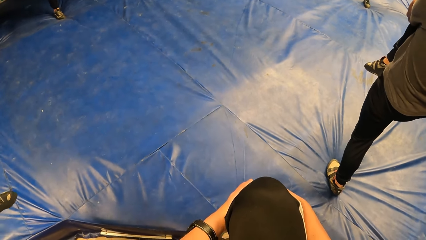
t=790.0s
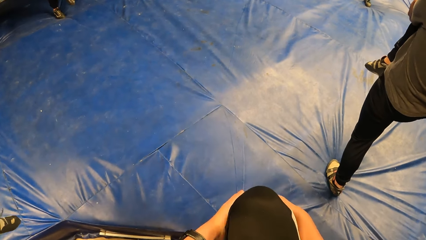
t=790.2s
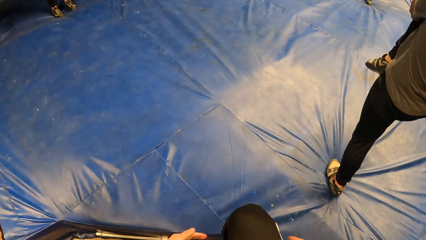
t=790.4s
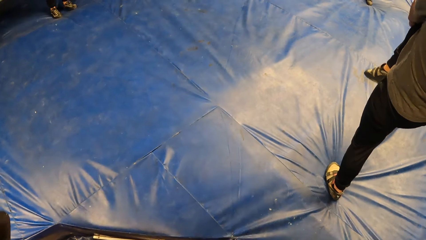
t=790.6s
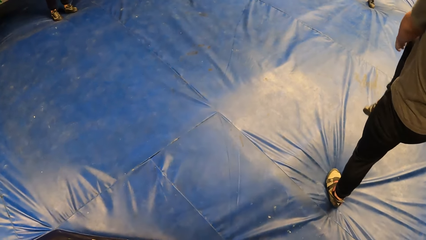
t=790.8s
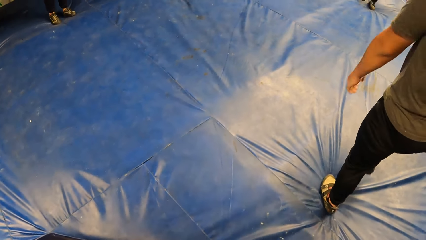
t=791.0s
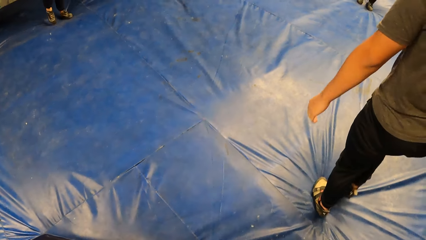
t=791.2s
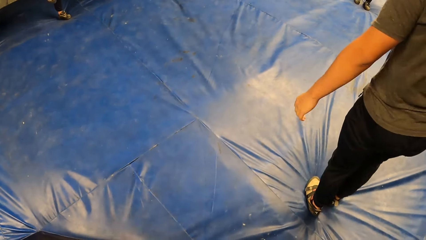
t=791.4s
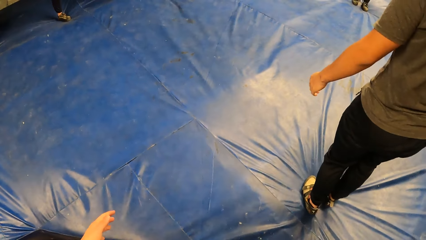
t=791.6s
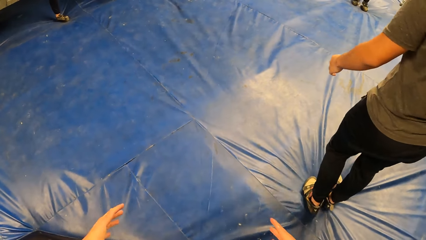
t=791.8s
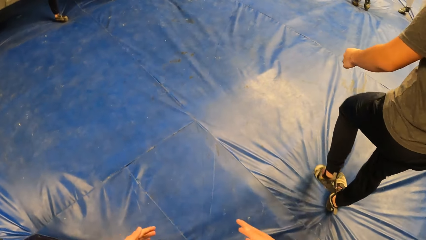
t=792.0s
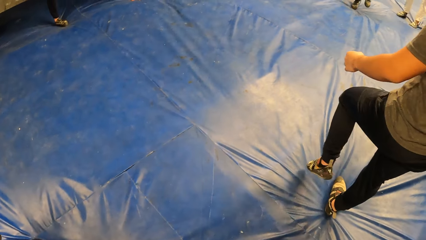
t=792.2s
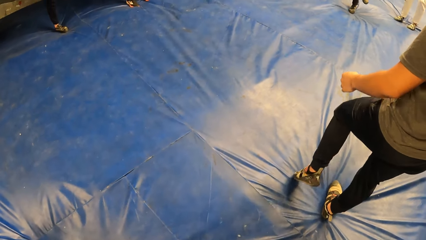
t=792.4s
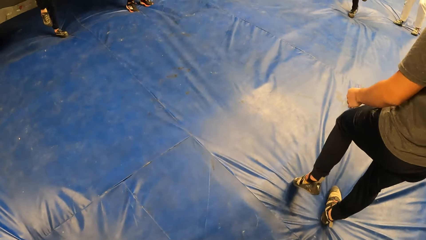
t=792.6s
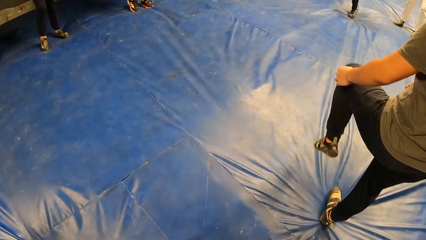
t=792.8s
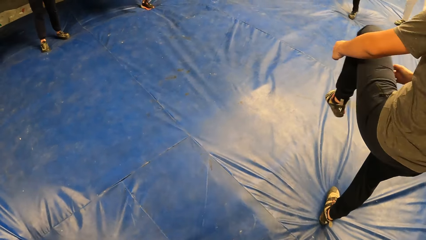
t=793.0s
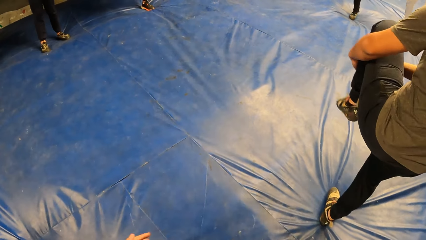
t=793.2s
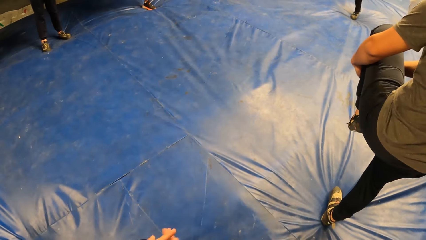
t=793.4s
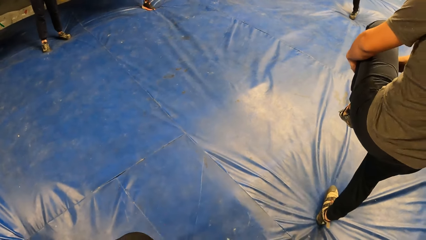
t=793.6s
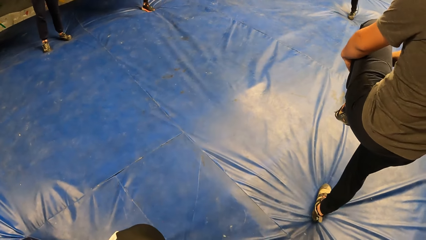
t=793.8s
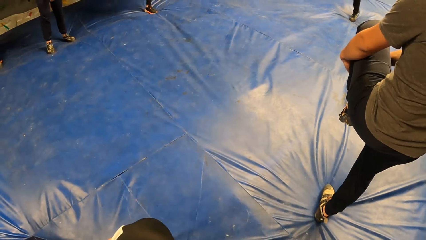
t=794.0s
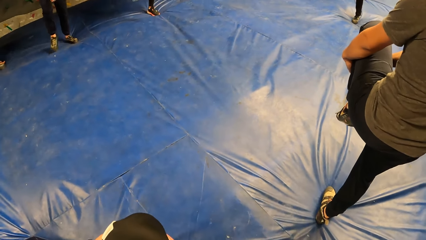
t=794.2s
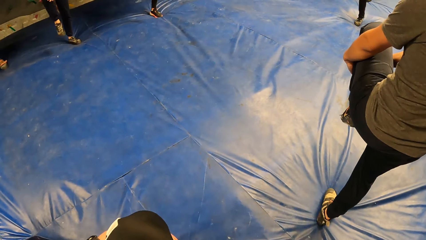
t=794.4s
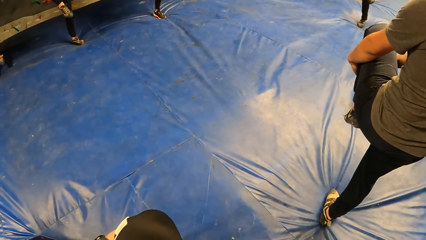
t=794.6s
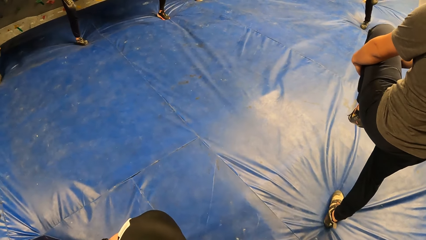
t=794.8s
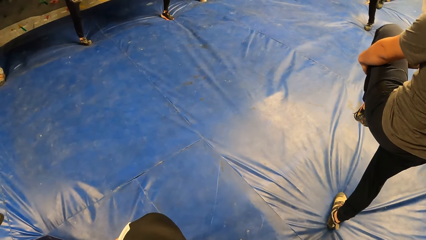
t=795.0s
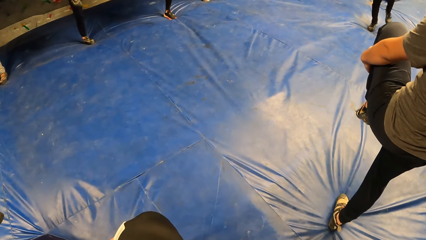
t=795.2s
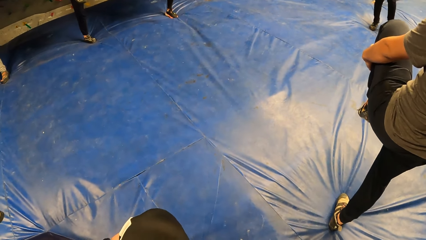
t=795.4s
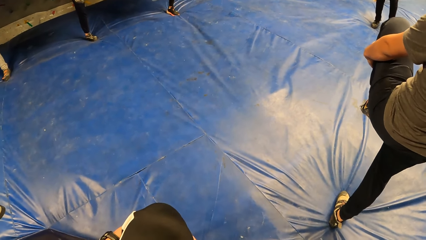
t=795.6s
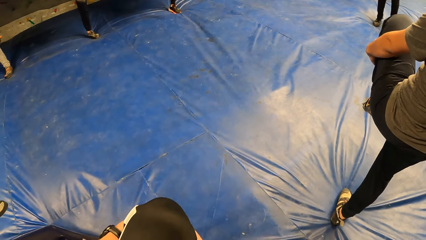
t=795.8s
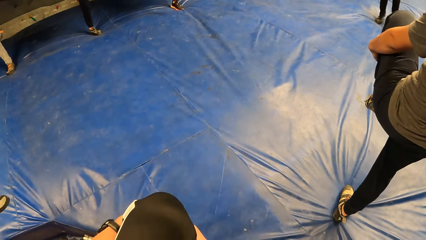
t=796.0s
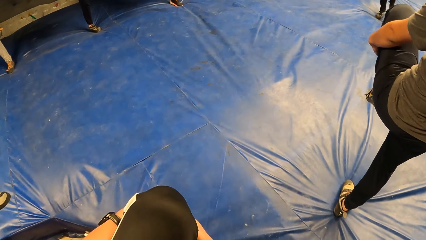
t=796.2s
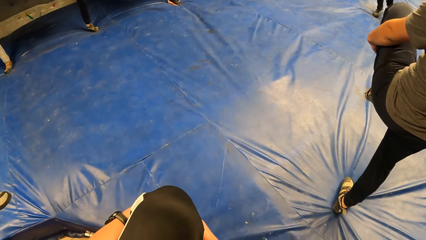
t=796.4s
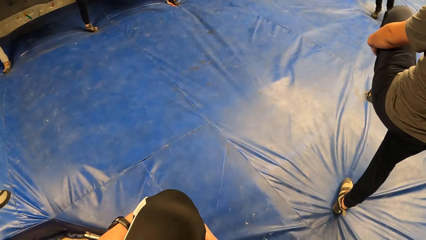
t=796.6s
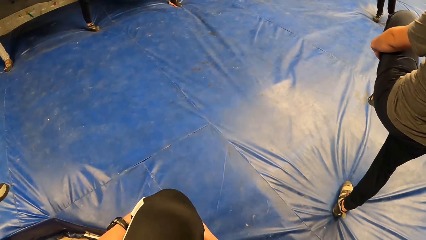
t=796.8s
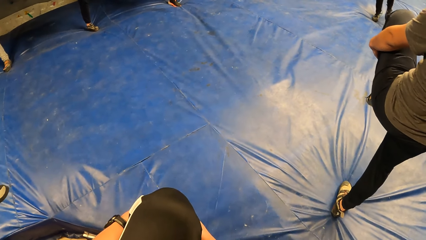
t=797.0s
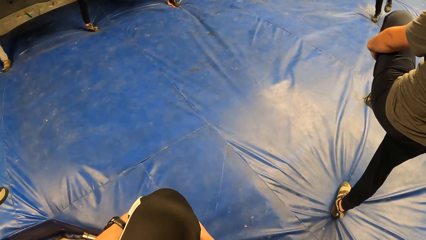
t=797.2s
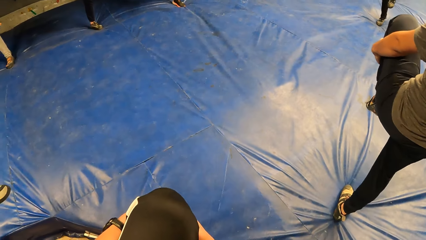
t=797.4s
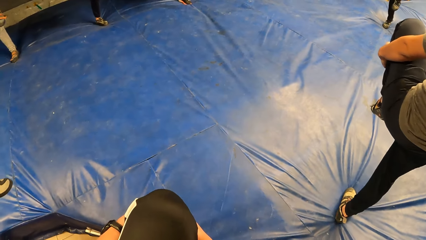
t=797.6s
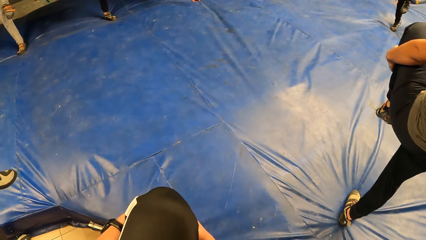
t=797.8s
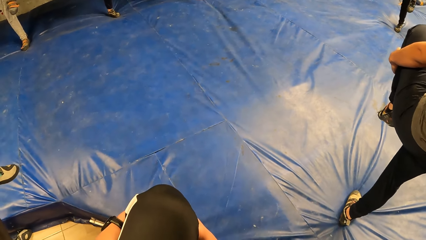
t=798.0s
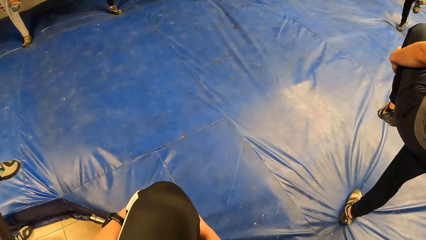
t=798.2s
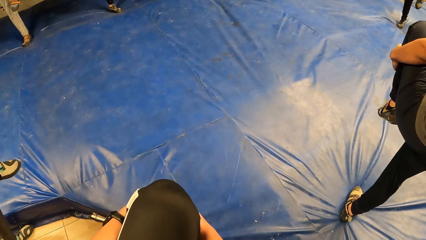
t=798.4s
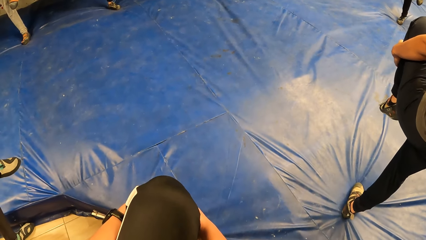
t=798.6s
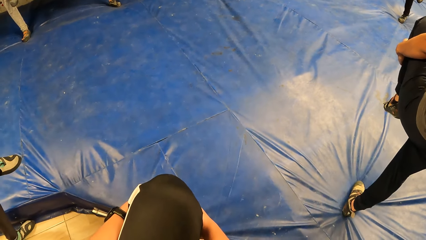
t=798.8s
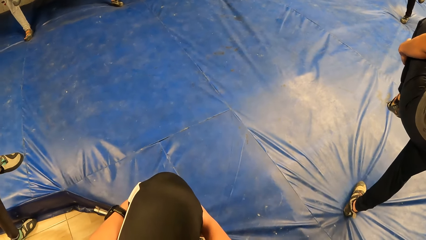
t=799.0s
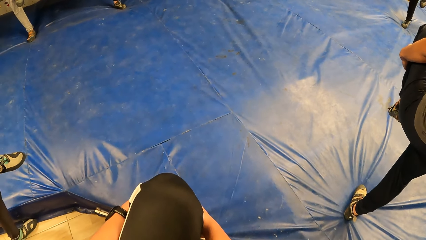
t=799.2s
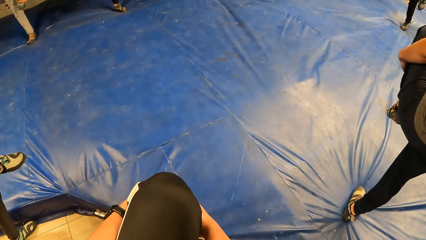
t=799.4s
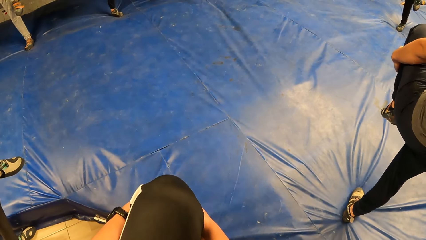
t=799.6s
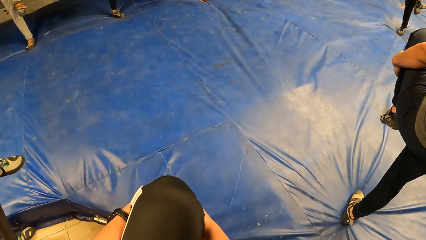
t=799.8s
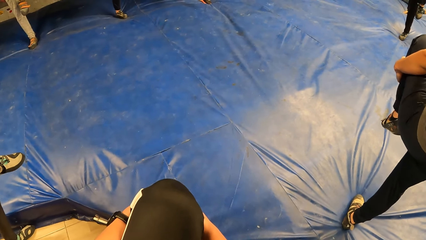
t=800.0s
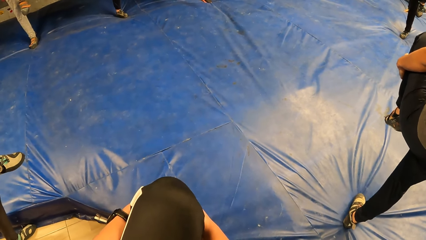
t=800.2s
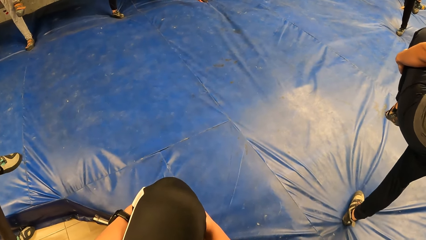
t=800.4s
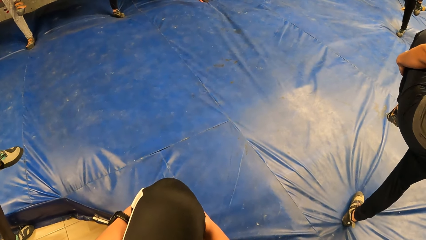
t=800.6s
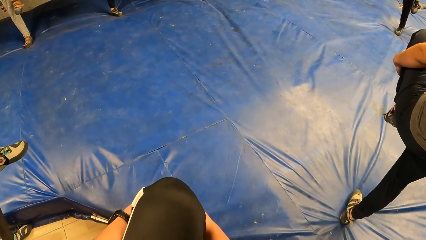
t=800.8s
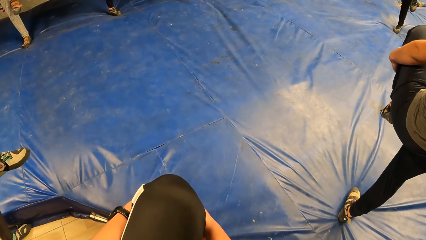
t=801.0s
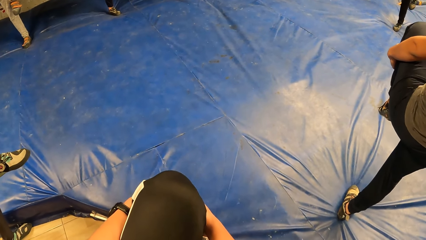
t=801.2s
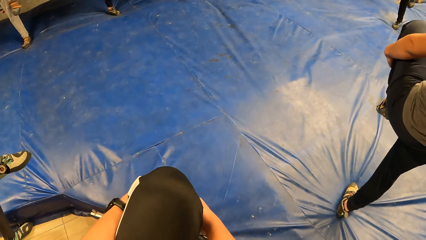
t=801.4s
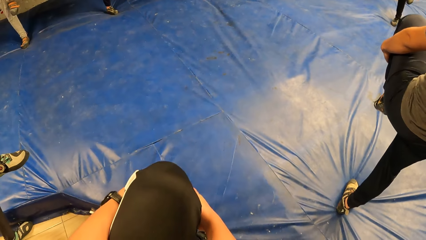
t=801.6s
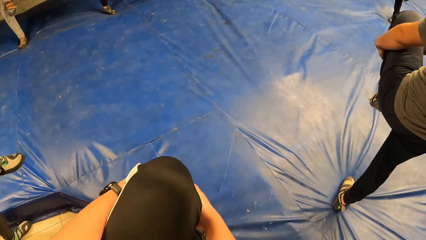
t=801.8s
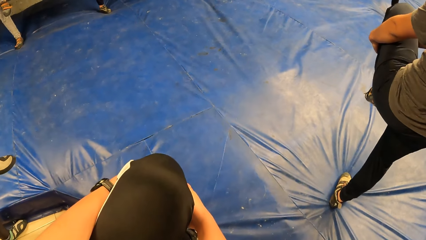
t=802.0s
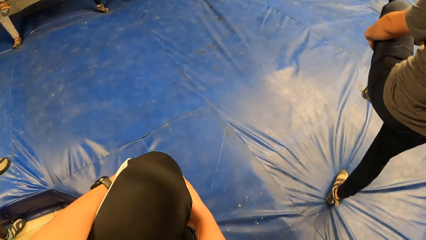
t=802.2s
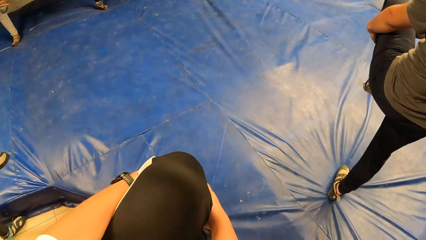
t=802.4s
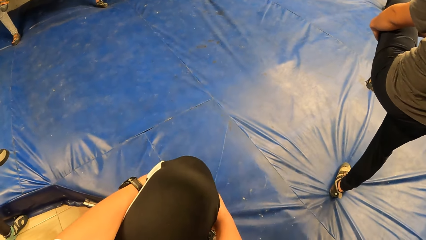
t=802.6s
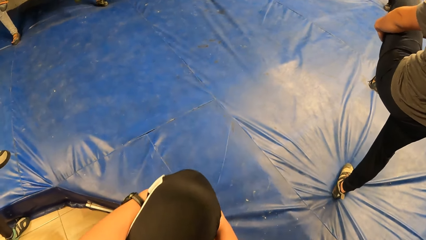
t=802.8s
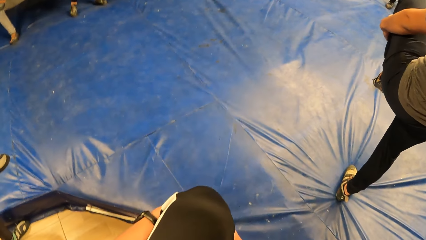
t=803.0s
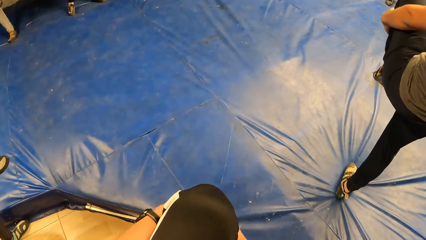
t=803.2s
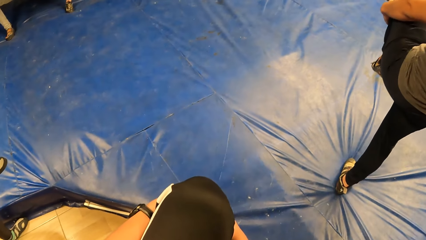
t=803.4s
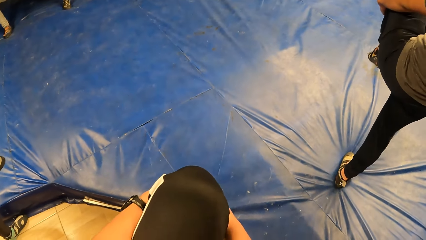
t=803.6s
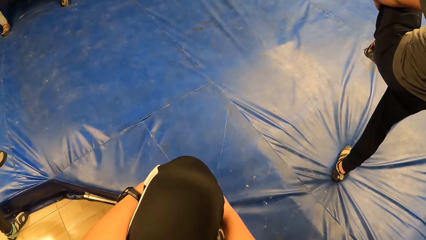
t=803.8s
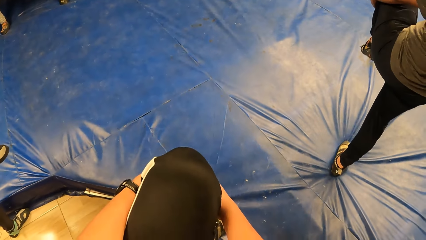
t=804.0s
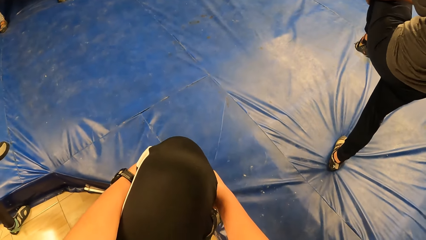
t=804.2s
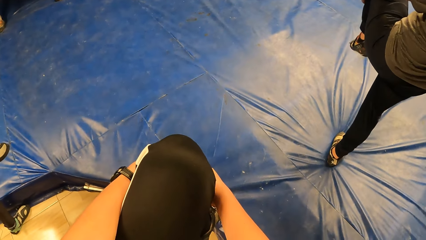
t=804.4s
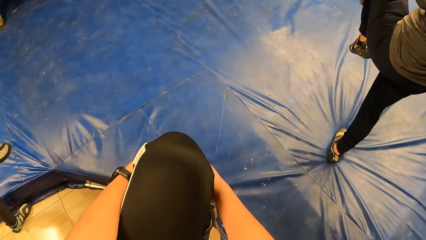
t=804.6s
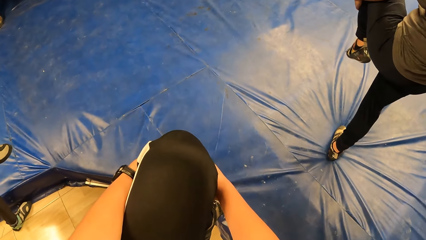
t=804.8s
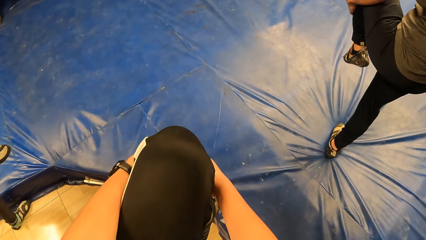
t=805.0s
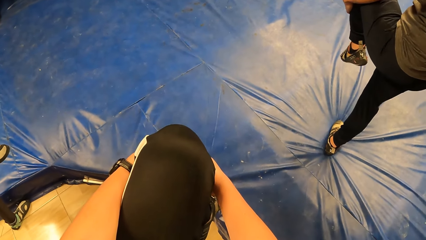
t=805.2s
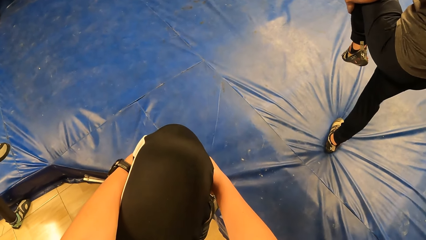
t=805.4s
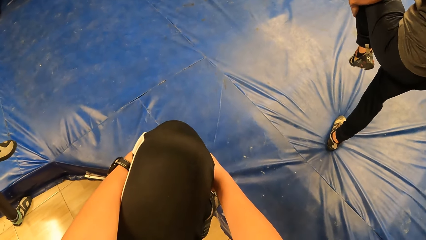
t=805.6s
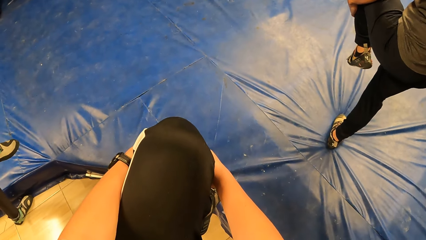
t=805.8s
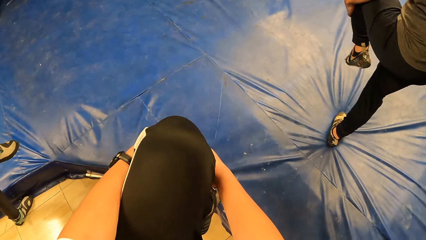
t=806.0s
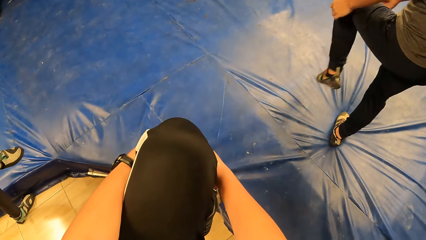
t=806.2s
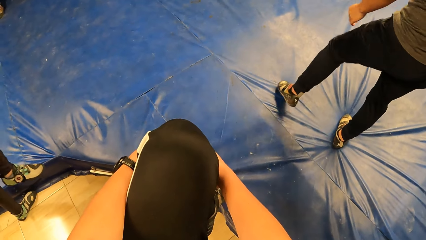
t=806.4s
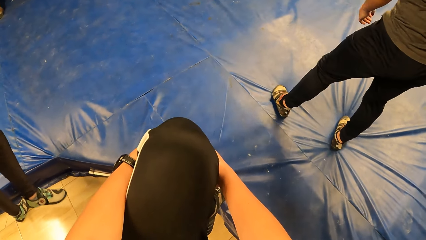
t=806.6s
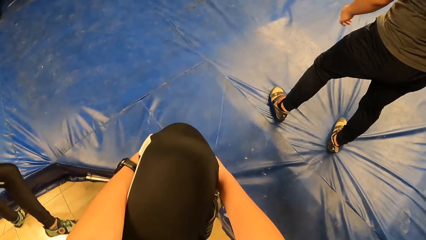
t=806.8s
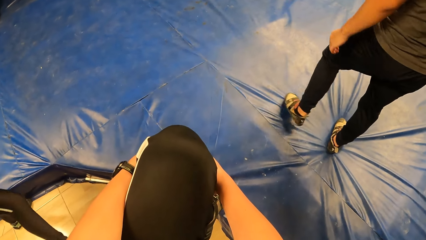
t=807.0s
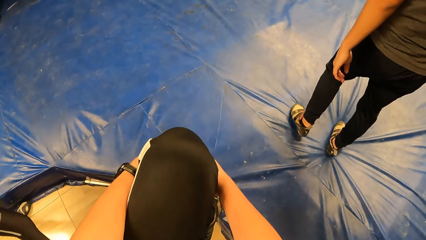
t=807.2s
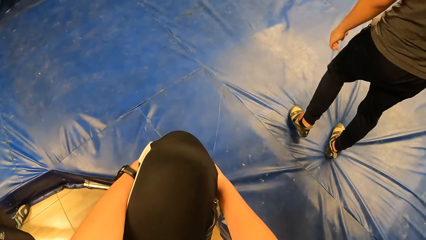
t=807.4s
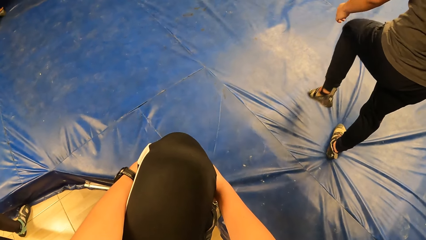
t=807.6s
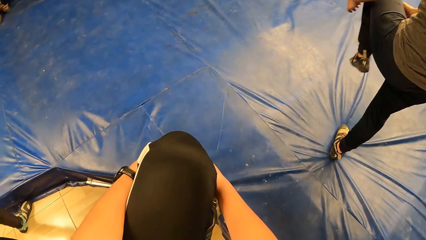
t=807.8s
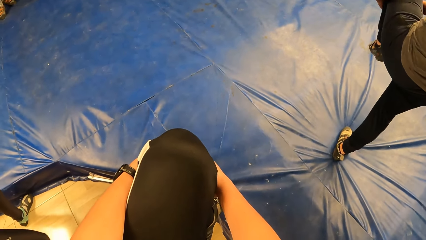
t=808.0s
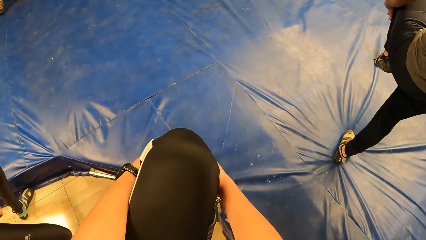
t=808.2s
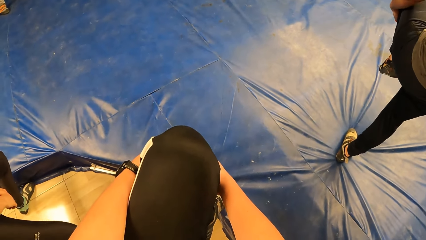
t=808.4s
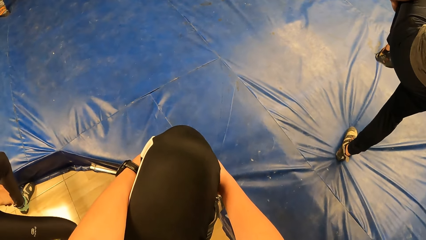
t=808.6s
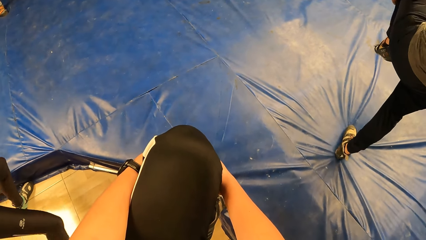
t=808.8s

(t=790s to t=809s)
The camera wearer drops his right leg on the floor. A man drops his right leg on the bouldering mat. The man performs knee to chest exercise with the group of people with both hands. The camera wearer stretches the knee. The man drops his left leg on the bouldering mat. The man performs knee to chest exercise with both hands.
